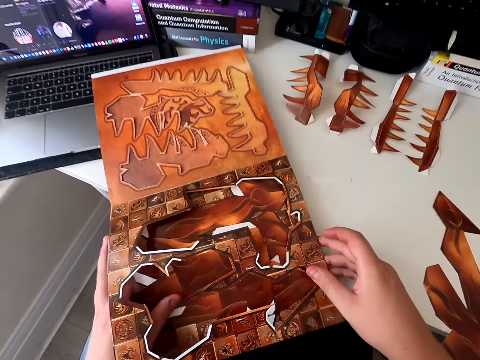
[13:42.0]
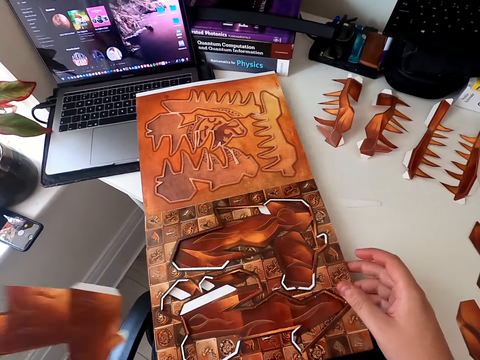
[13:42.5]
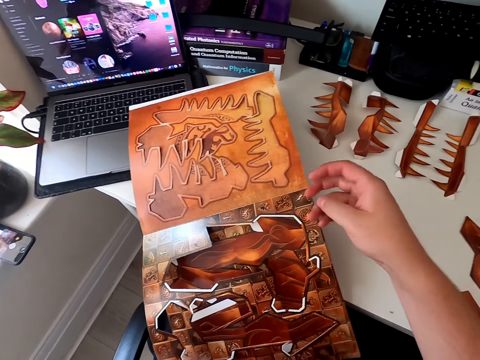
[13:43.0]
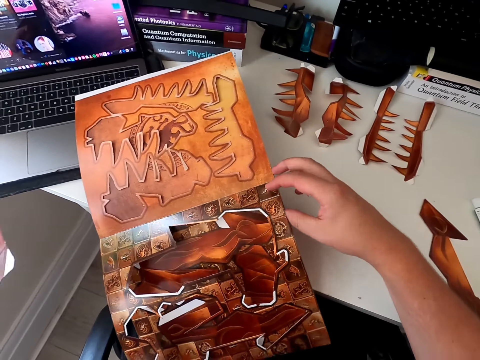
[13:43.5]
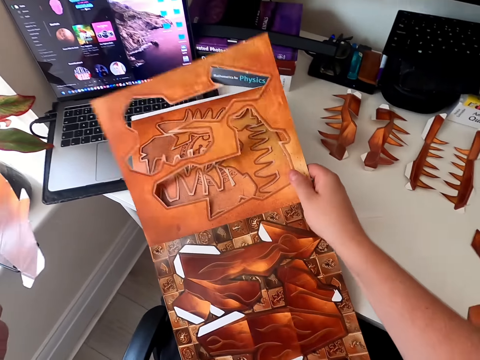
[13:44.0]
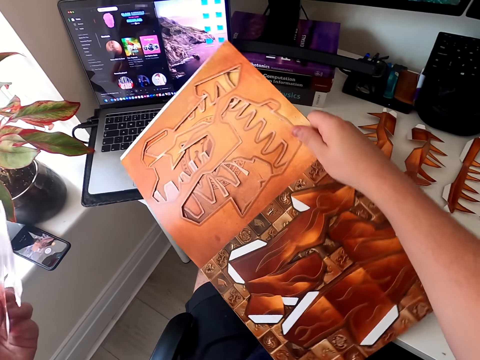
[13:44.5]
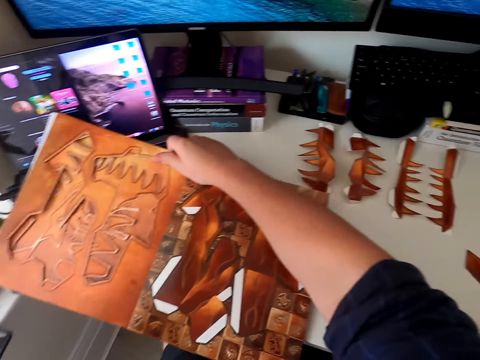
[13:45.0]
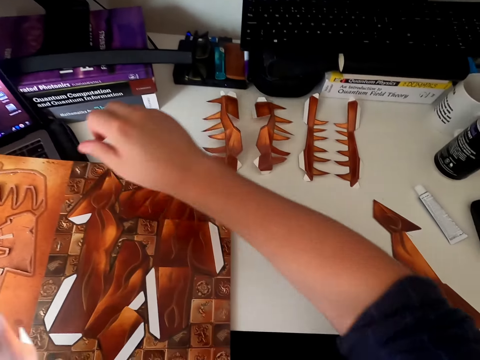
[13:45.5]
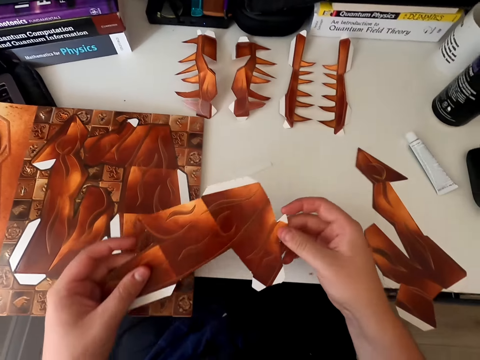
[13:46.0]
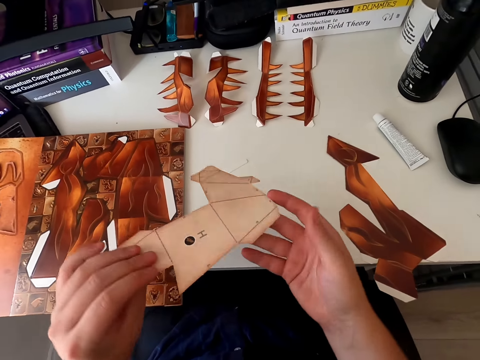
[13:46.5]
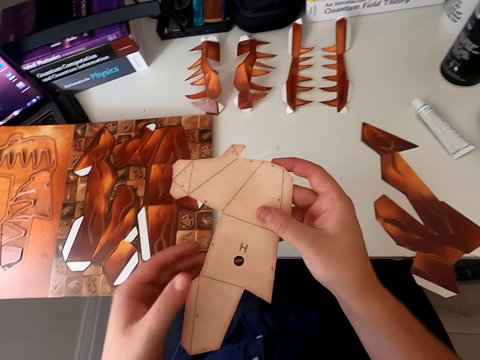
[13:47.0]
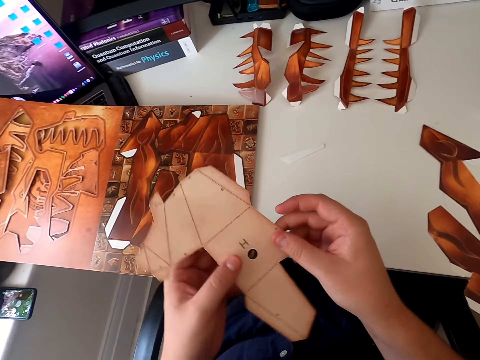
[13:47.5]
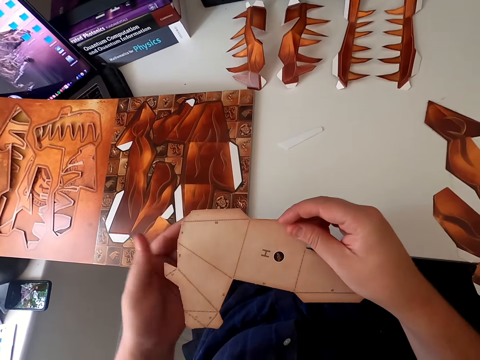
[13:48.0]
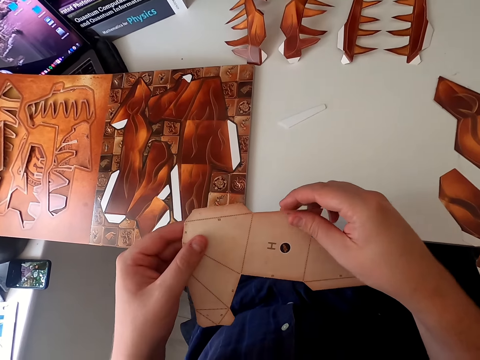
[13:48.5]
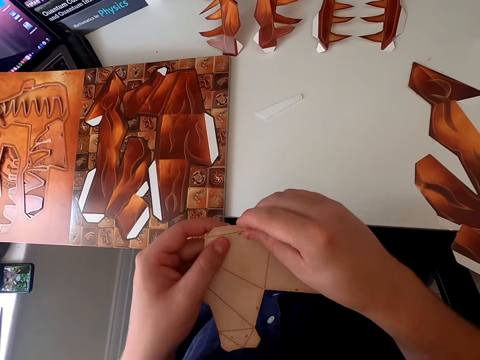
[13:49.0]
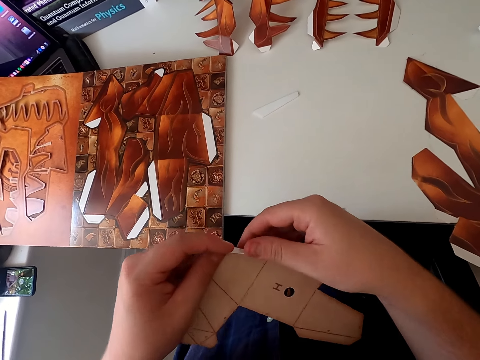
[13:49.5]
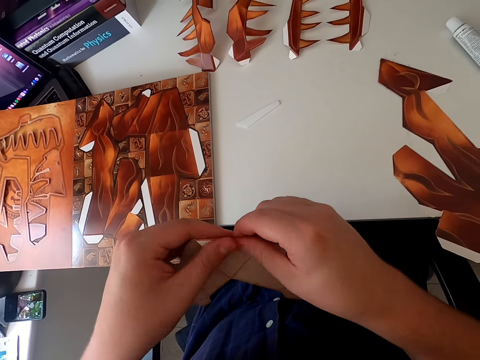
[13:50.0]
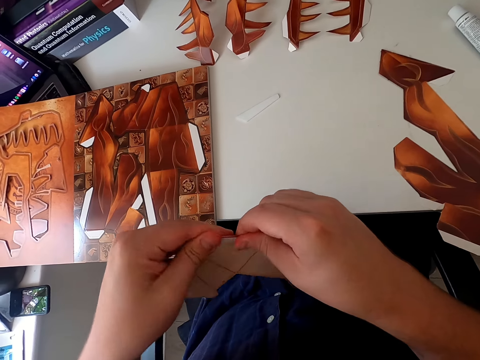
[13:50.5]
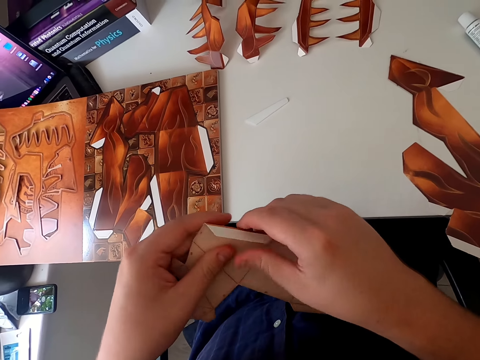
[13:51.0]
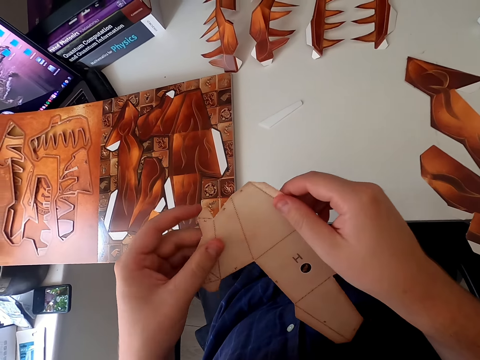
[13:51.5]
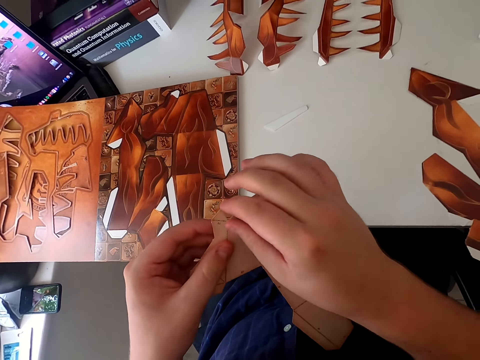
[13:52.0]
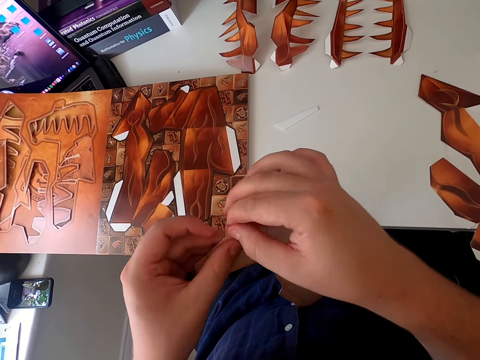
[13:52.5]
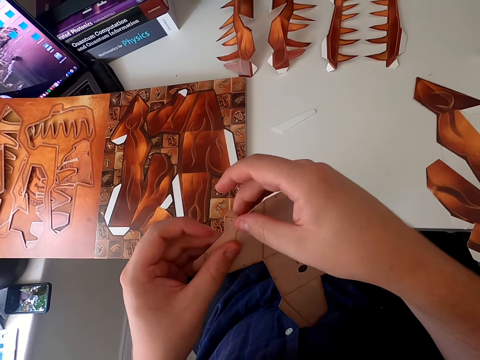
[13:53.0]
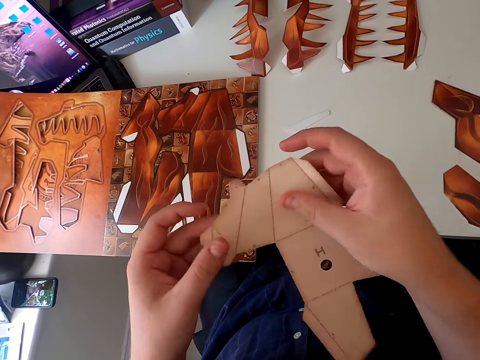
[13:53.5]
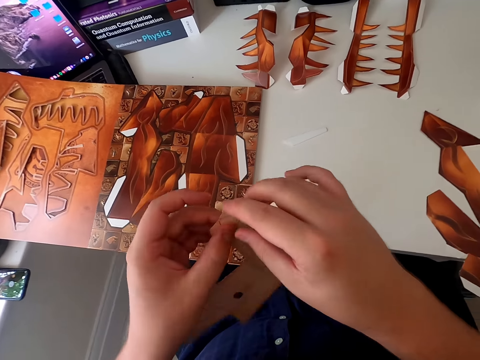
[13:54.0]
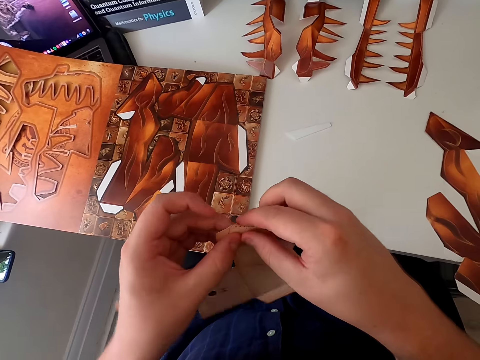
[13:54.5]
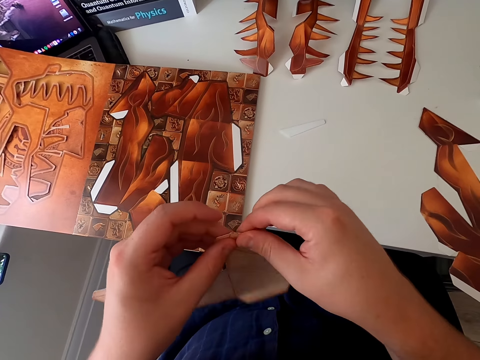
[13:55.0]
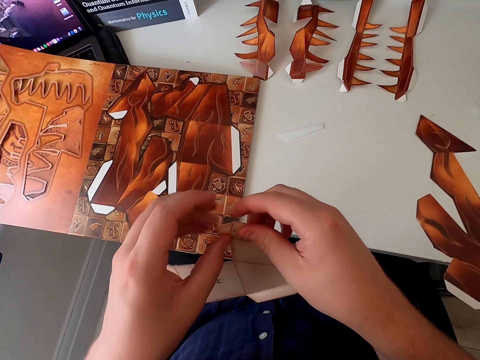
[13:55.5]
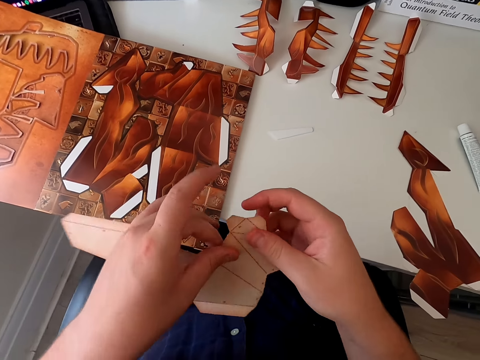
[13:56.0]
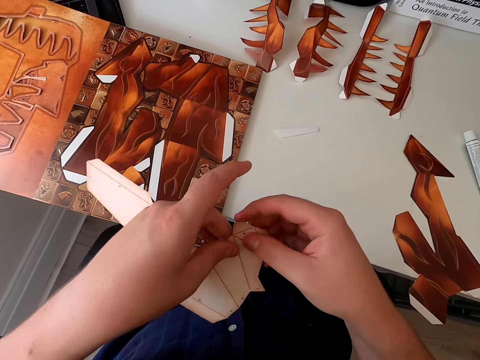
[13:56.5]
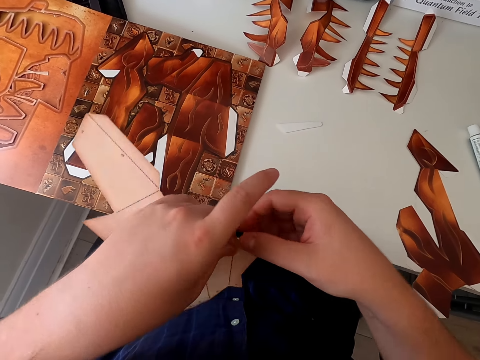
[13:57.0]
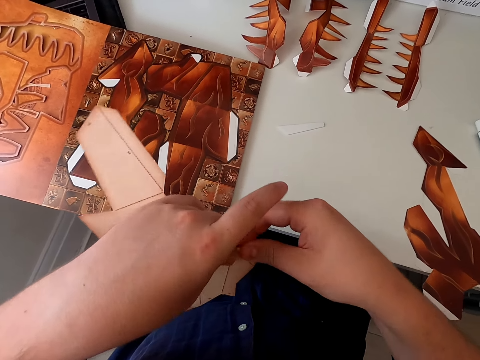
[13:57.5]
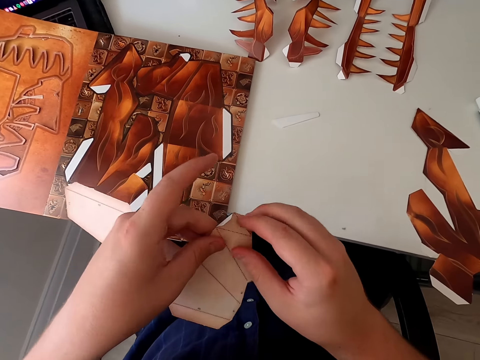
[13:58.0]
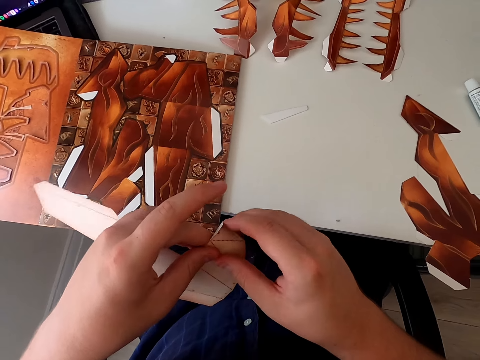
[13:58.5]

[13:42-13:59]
The camera wearer picks up the paper craft or board piece. He holds the paper craft. He turns the paper craft page. He turns the board book around. He holds the paper craft book. He holds the piece of the board book in his hand. He stares at the paper craft. He folds the piece of board paper. He stares at the paper craft, turns the paper craft, and folds the paper craft.

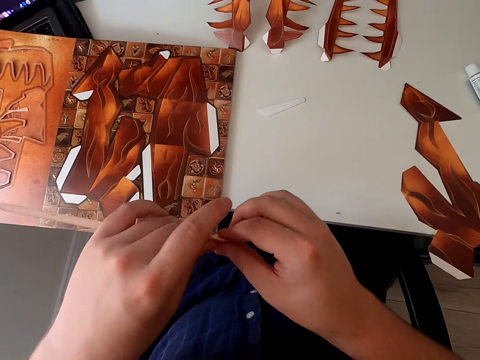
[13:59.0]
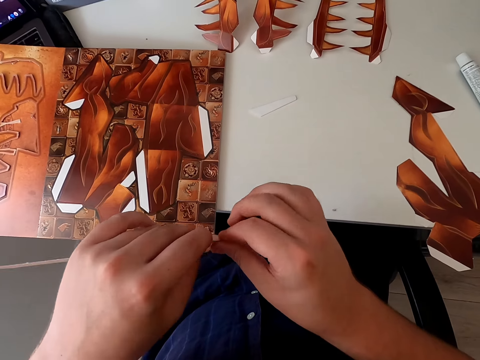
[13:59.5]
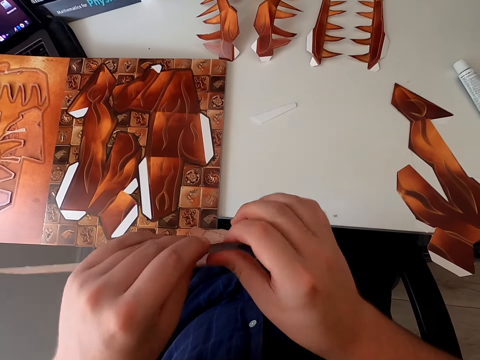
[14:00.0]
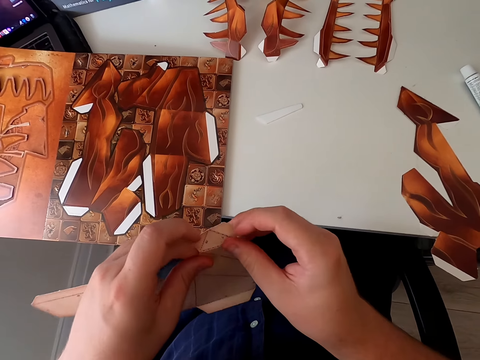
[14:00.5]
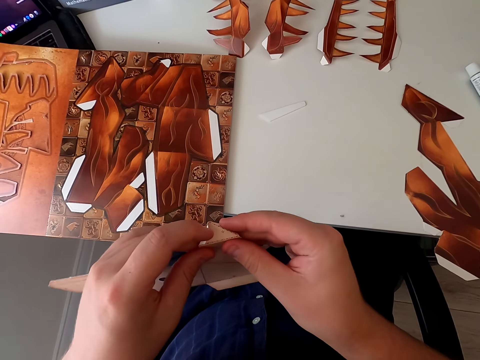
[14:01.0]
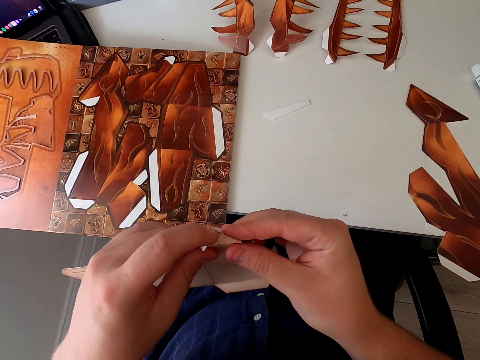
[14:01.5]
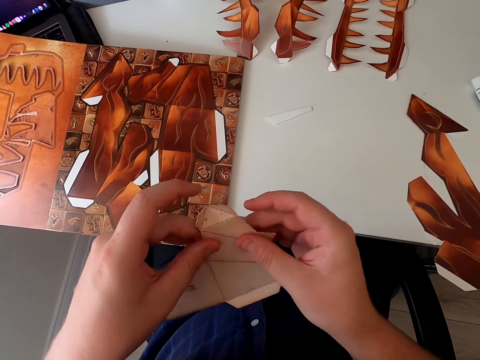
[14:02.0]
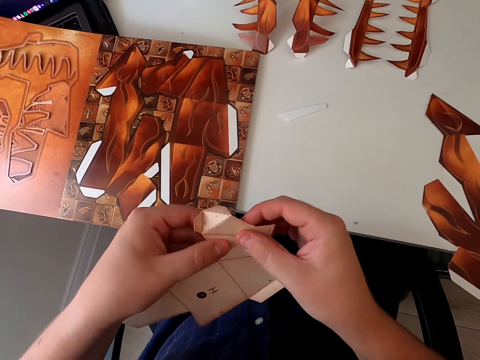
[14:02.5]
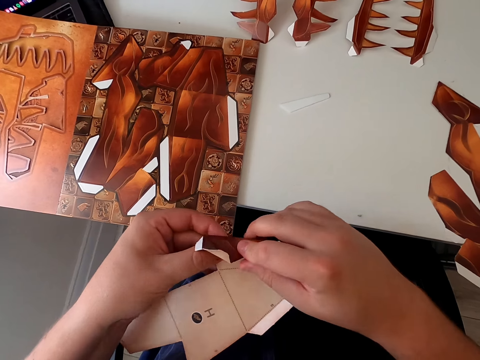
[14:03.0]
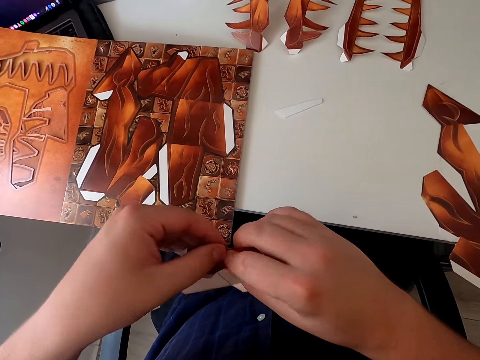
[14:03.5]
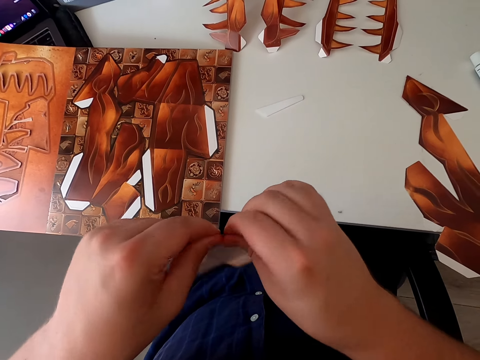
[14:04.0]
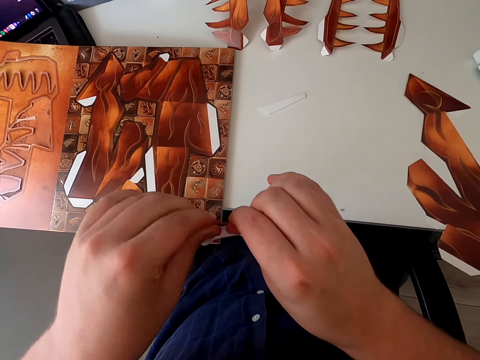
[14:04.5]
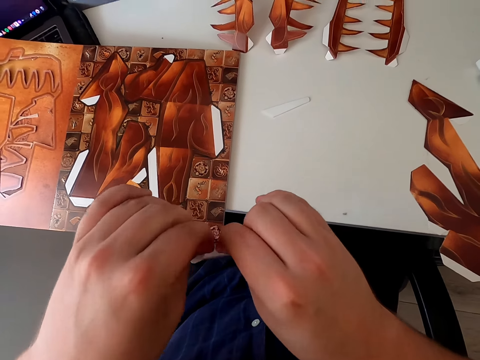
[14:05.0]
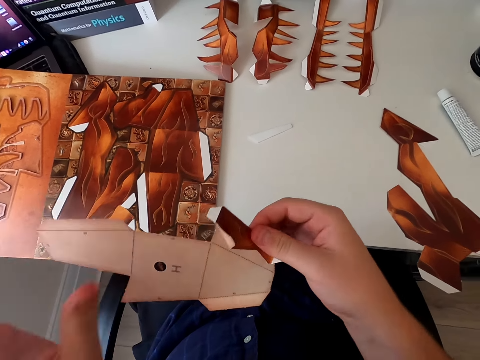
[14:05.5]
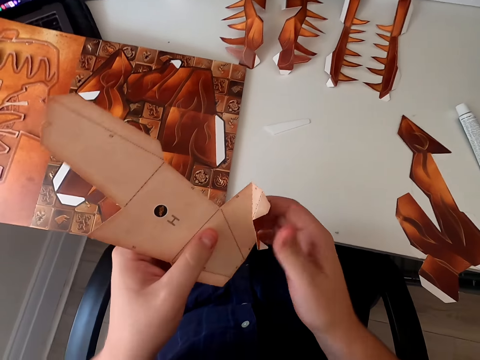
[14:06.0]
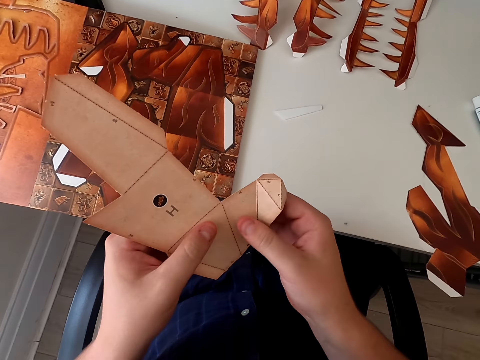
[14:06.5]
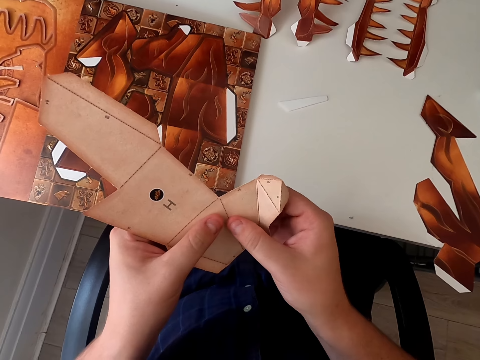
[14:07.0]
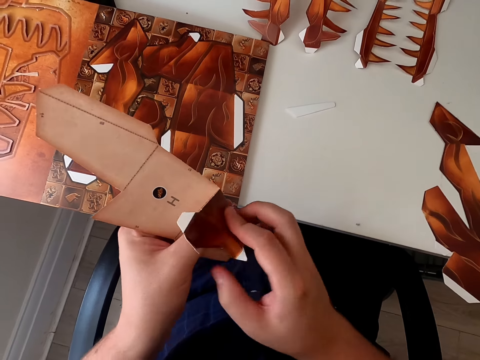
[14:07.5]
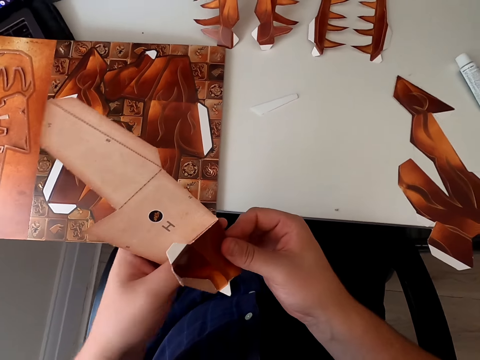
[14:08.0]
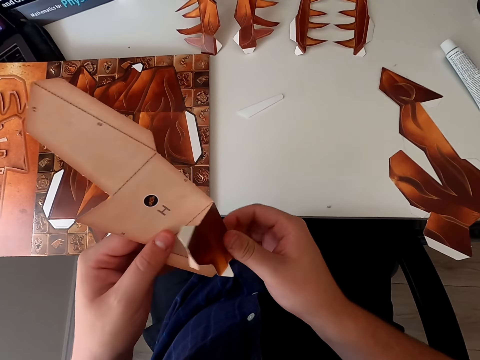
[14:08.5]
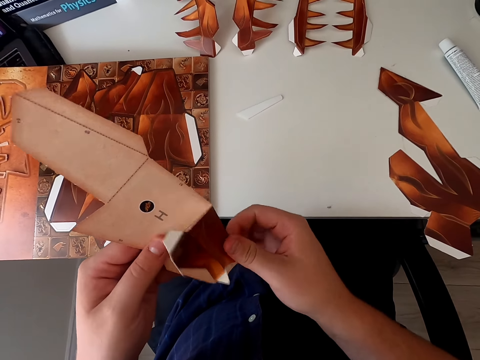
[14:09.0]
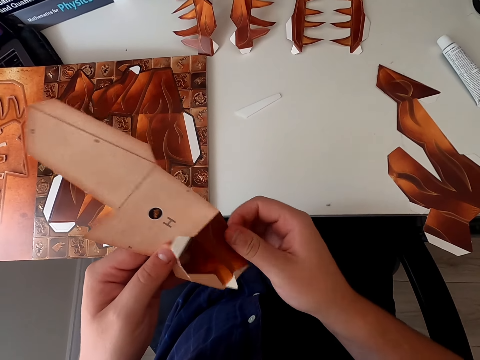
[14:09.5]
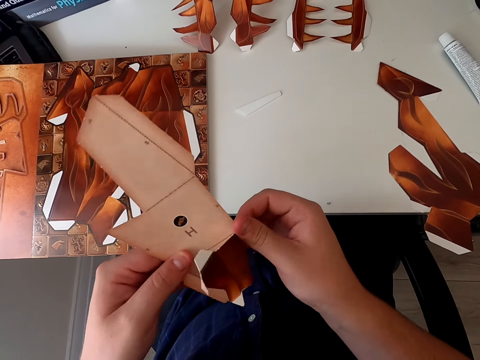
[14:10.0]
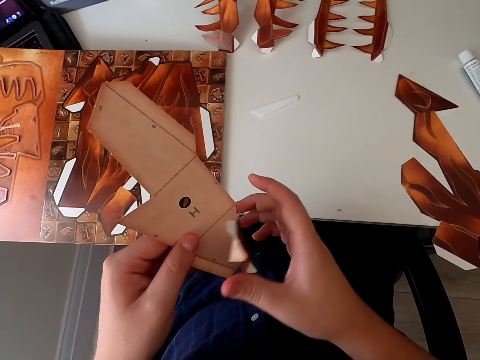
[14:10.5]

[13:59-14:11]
The camera wearer moves hands. They fold the paper craft. They move hands. They fold the paper craft.
